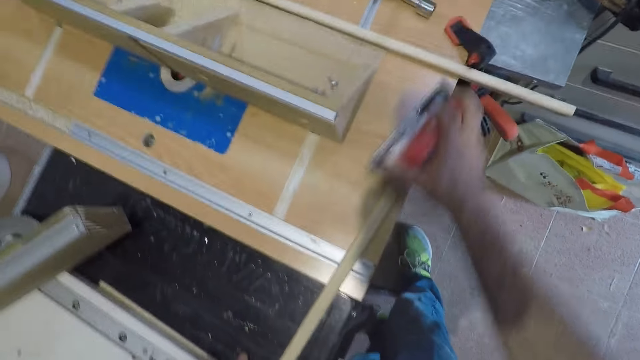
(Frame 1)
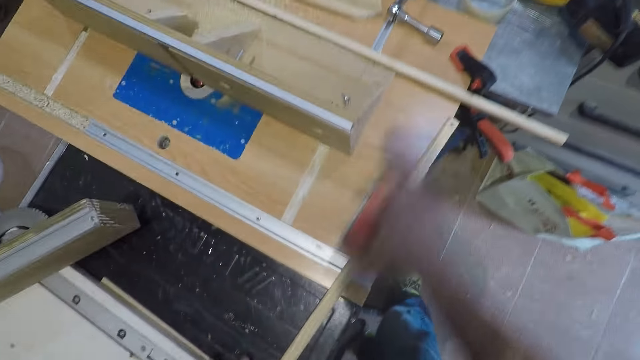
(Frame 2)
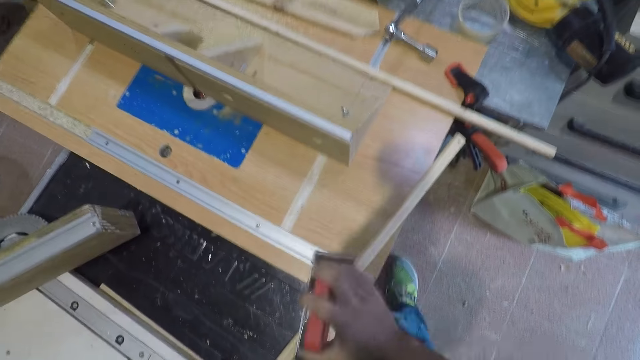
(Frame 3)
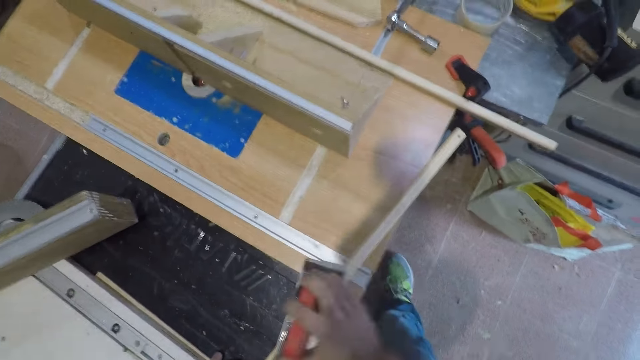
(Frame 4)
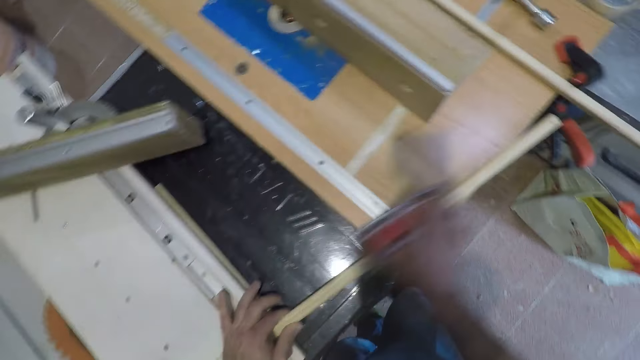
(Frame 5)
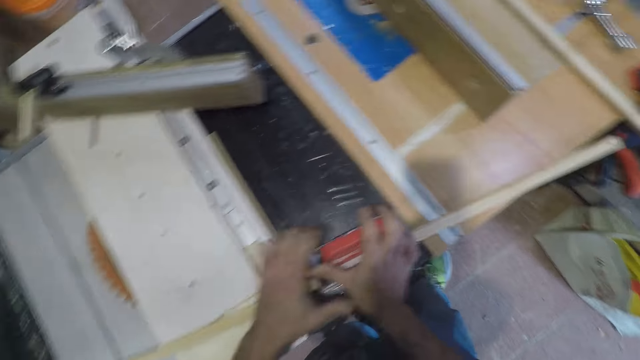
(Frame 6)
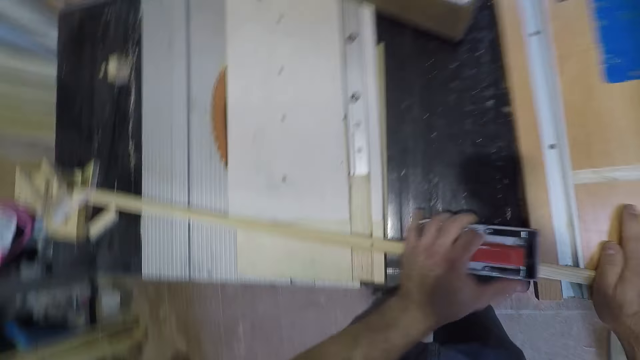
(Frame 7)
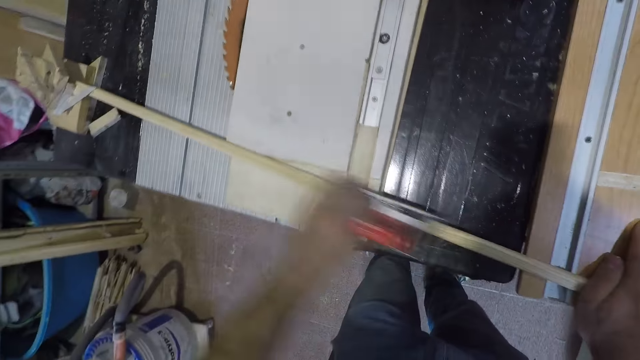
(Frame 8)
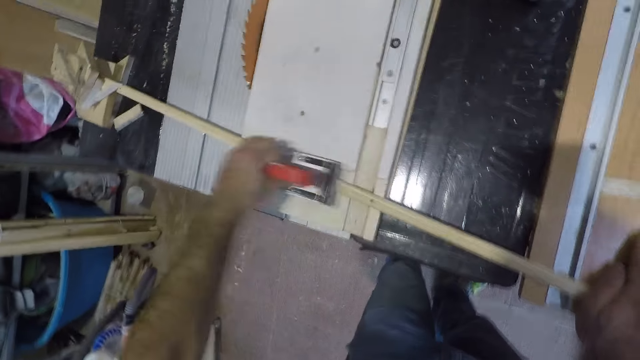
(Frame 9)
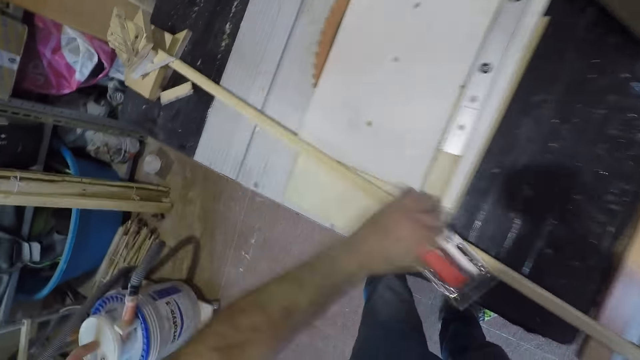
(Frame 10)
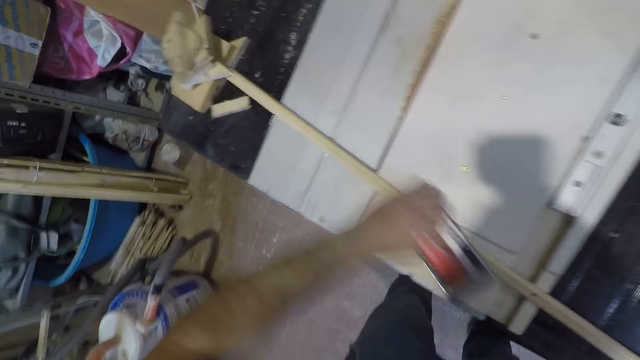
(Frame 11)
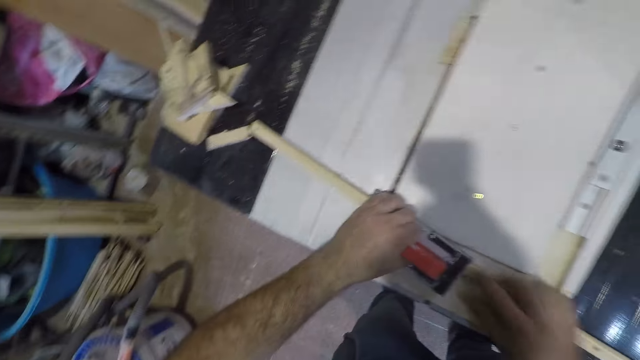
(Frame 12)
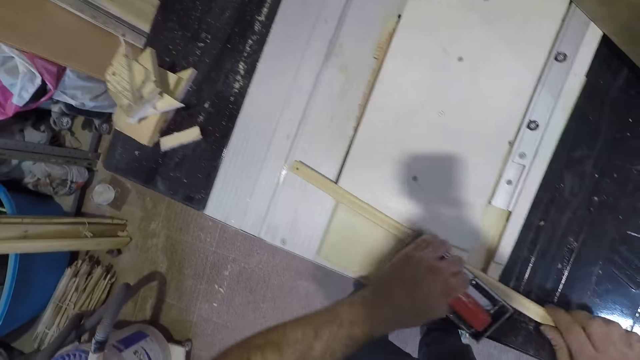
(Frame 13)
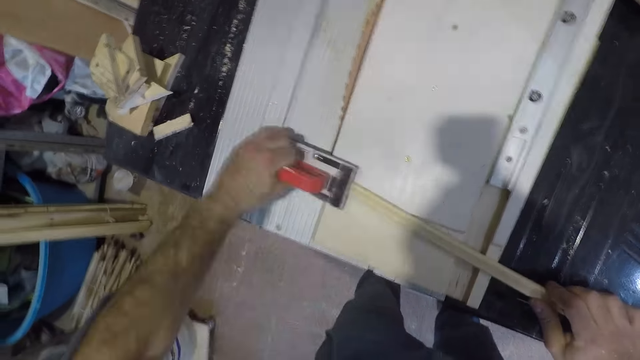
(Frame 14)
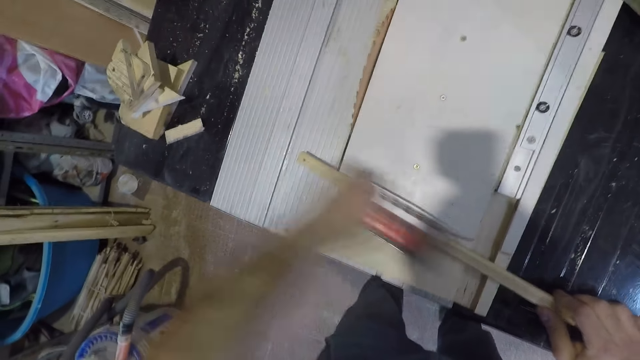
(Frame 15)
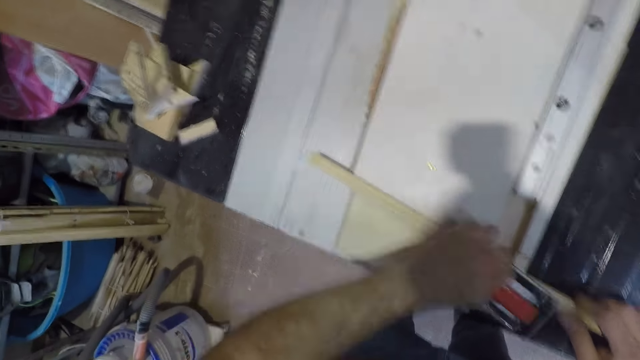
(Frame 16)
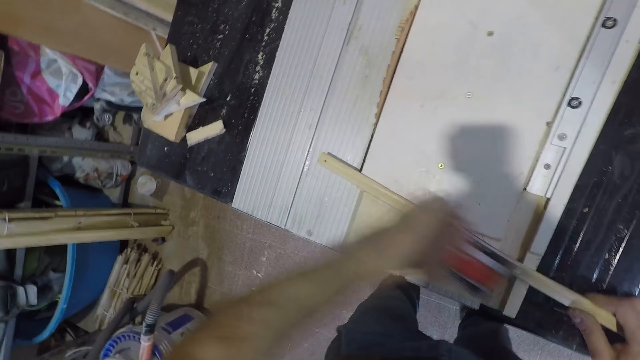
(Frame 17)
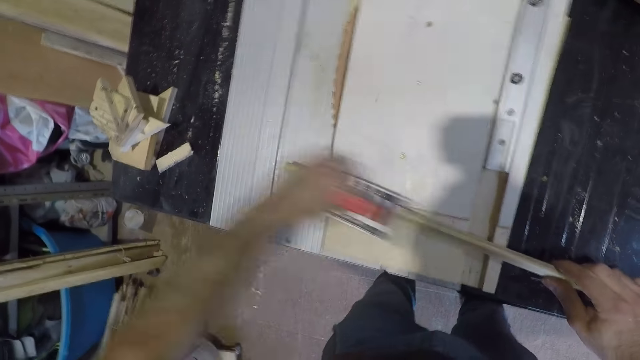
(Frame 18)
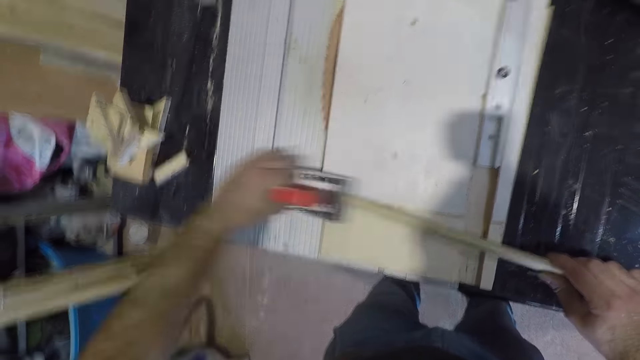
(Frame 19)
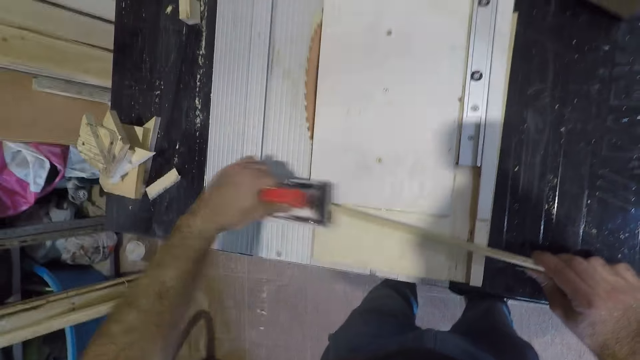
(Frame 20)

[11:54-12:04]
The camera wearer stops smoothening the wood or stick. He takes the hand sander or hand wood planer with his left hand from his right hand. He brushes the stick with the hand sander in his left hand. He stops smoothening the wood, pulls the wood closer, and smoothens the wood with the hand wood planer.

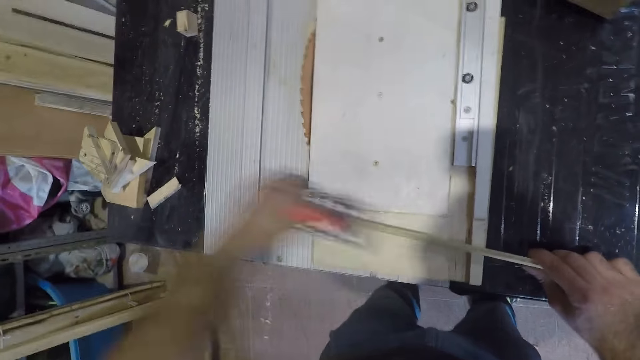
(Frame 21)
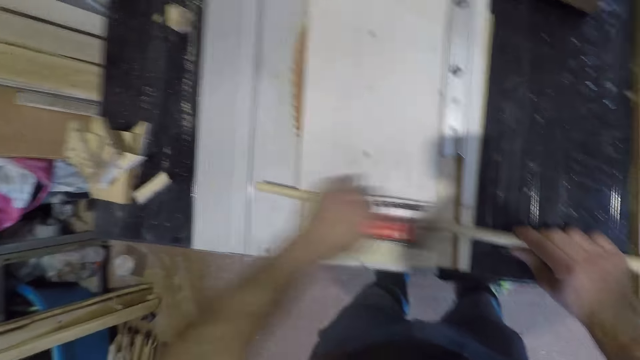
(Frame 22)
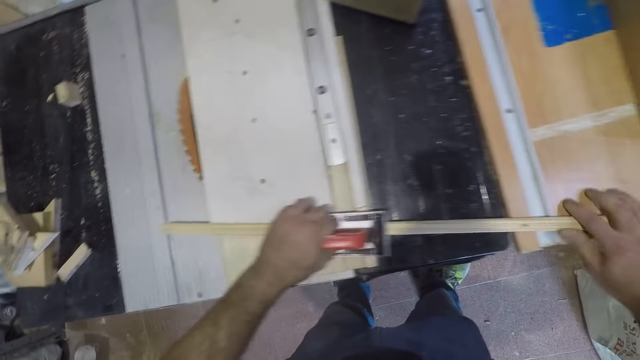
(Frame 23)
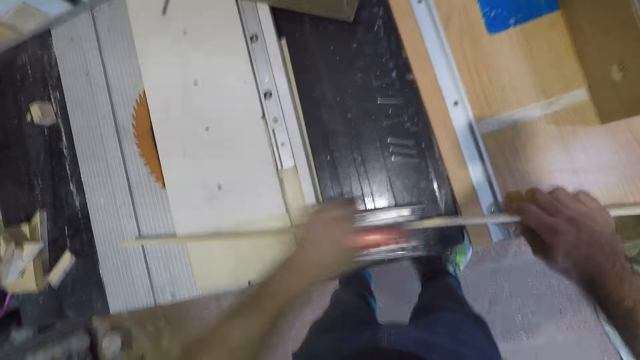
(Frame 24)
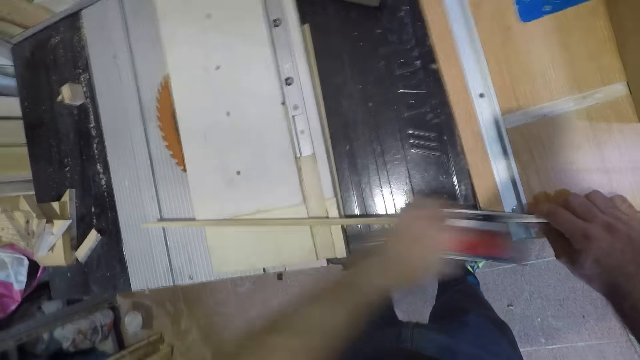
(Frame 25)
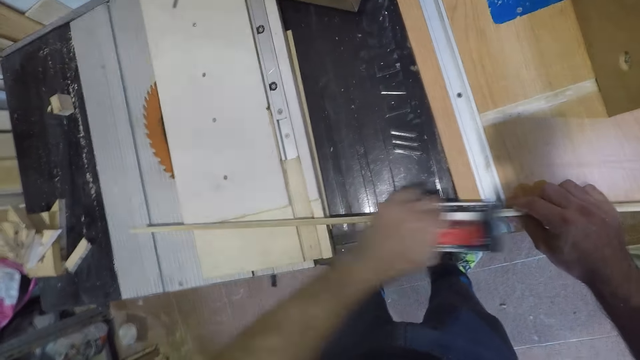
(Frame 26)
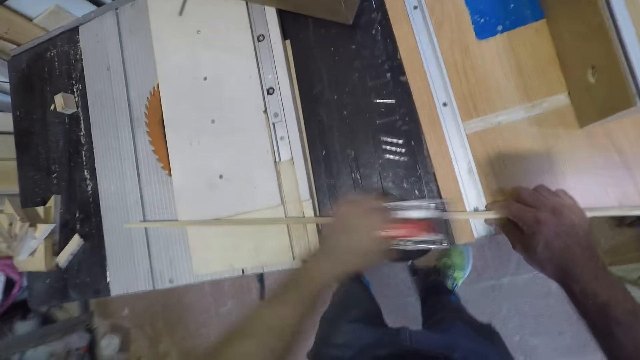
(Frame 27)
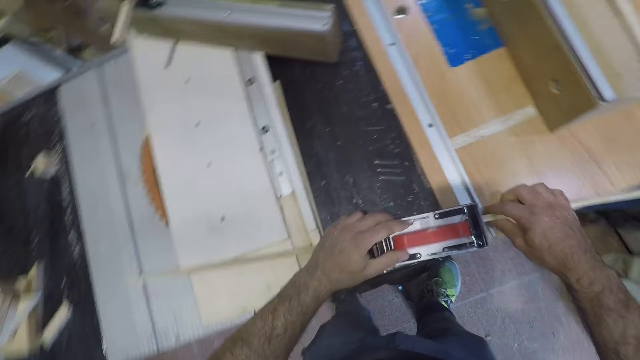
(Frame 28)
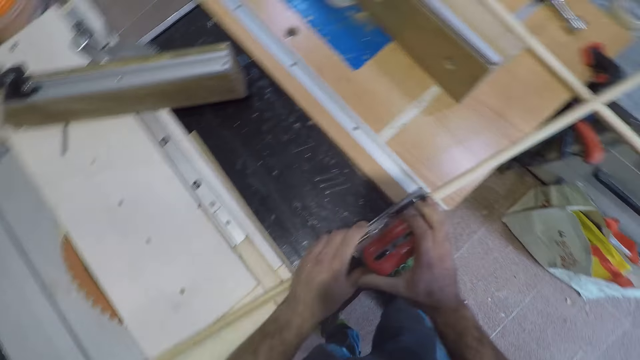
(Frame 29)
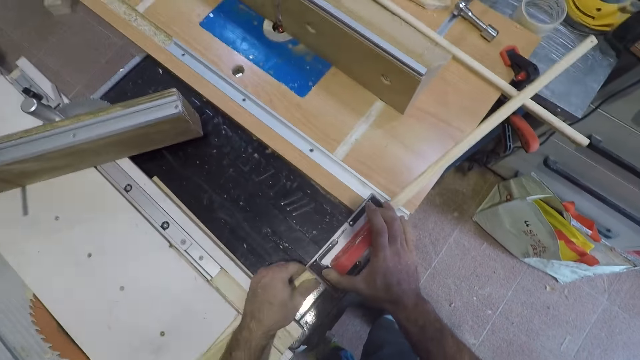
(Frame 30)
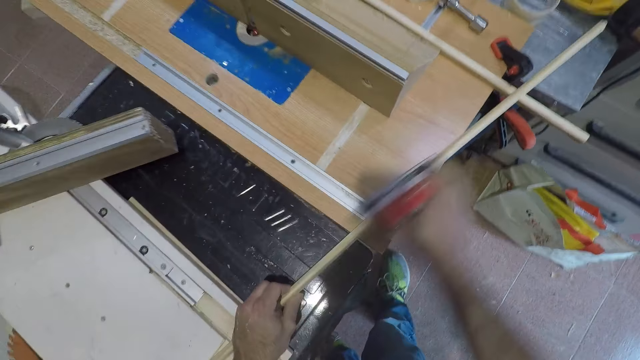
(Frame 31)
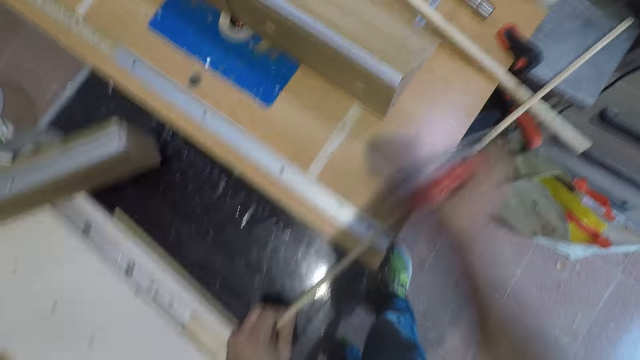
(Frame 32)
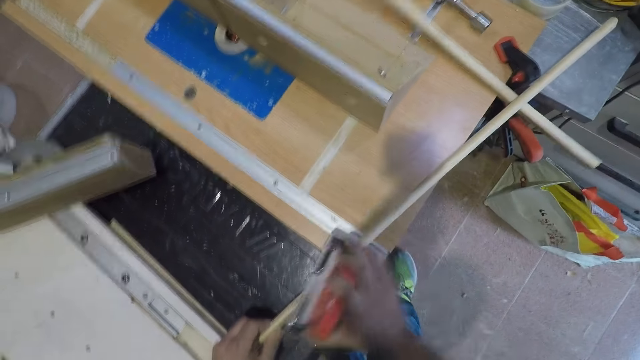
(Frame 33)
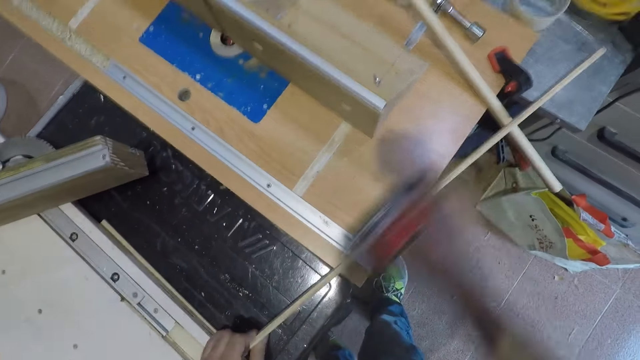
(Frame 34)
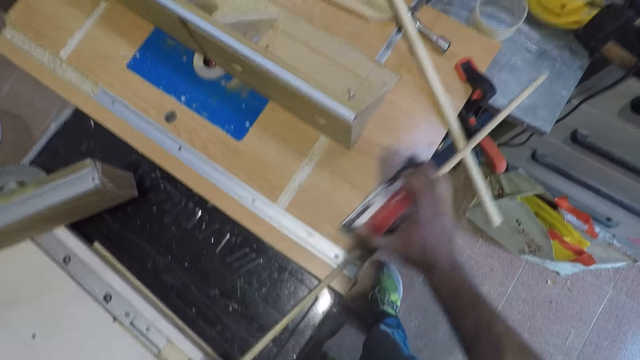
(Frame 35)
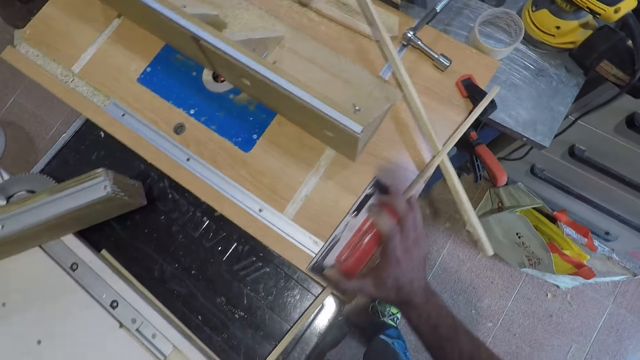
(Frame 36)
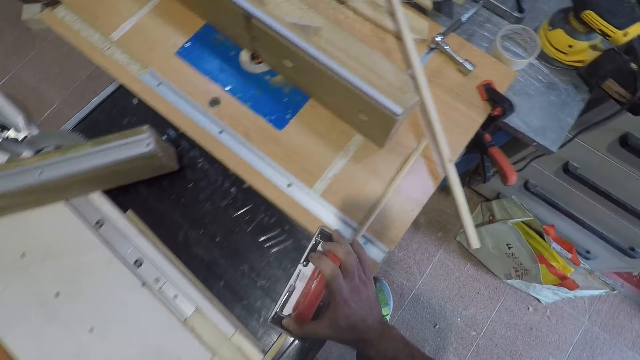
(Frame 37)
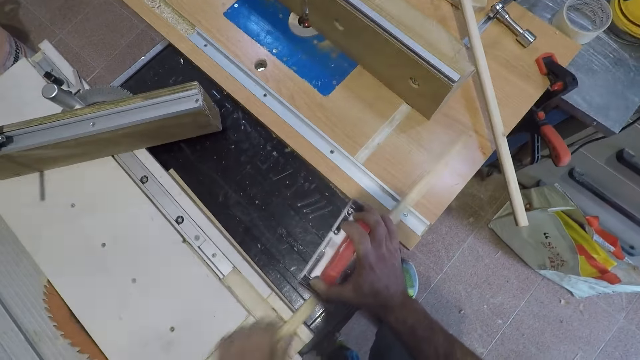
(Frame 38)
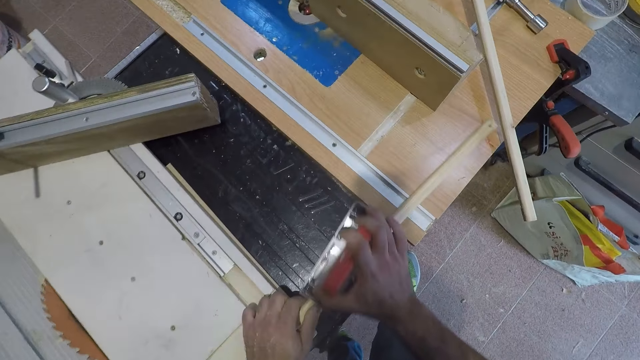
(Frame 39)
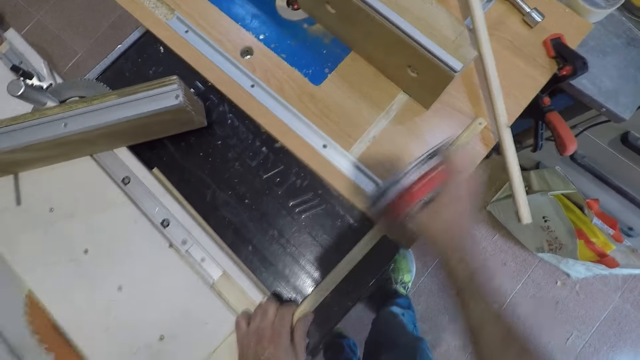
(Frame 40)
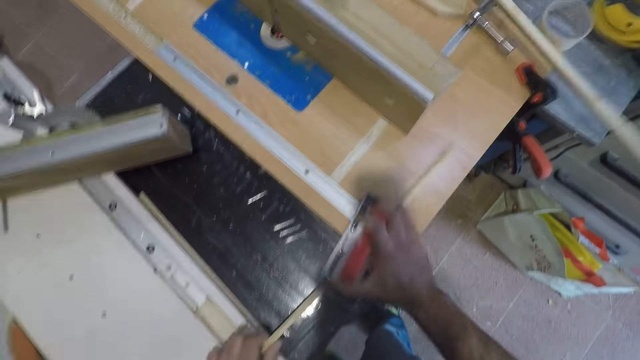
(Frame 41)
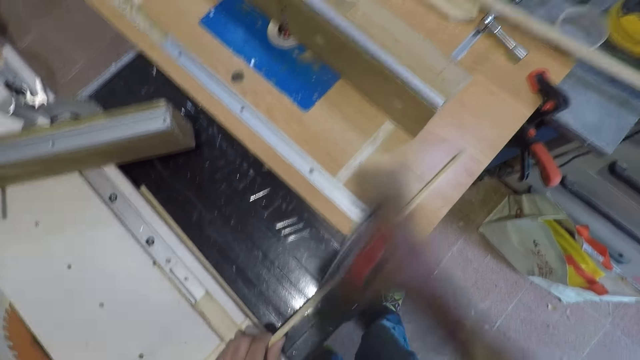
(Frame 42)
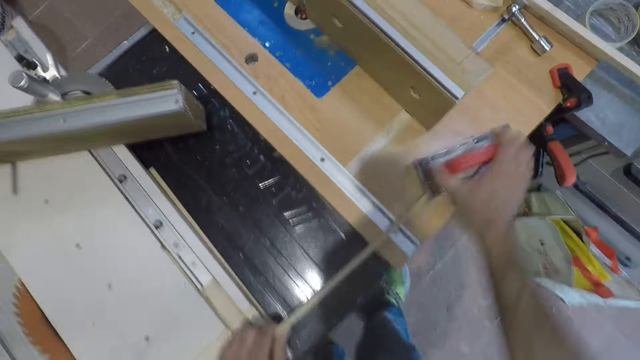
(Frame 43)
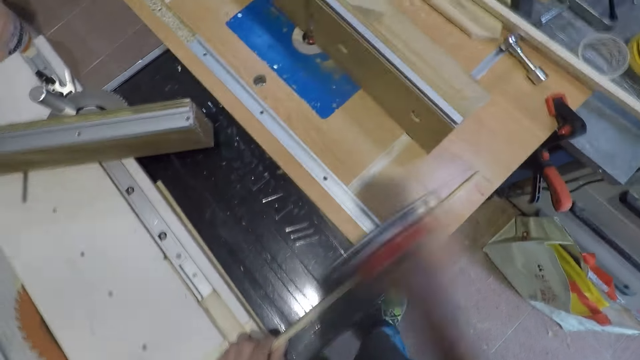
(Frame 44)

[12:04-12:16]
The camera wearer turns the wood or stick to the other side, stops smoothening the wood, and smoothens the wood with a hand wood planer or hand sander. He stops smoothening the wood. He takes the hand sander with his right hand from his left hand. He brushes the stick with the hand sander in his right hand. He stops smoothening the wood. He adjusts the stick. He pulls the wood back to the table. He brushes the stick with the hand sander in his right hand.
